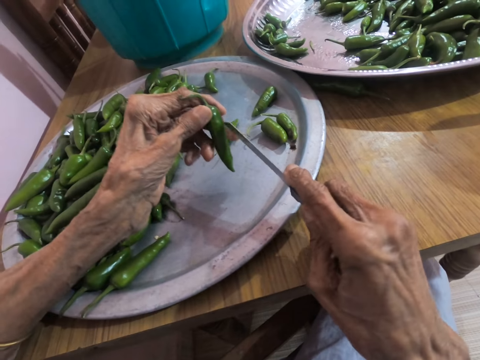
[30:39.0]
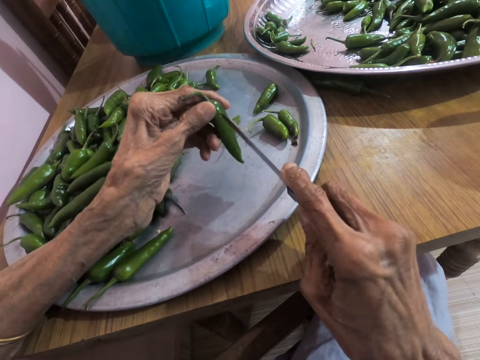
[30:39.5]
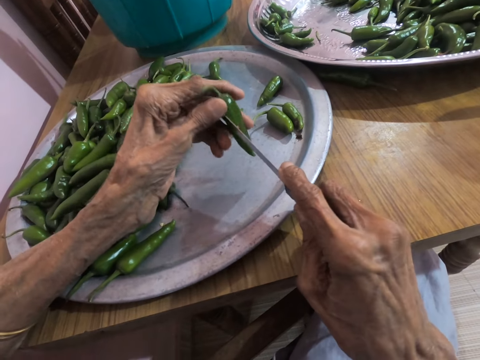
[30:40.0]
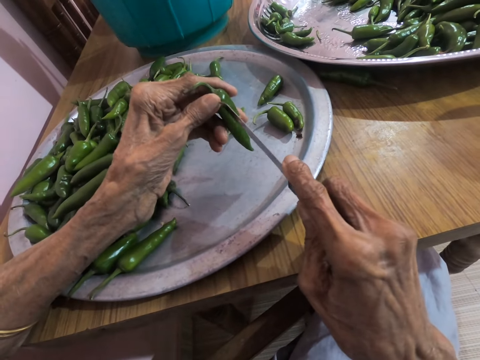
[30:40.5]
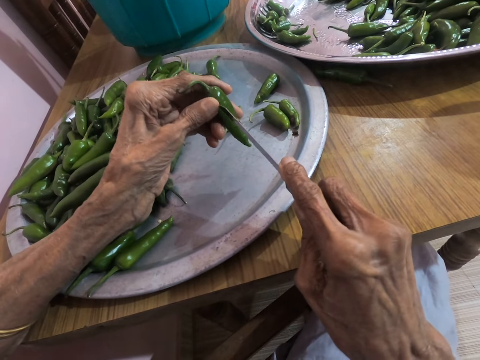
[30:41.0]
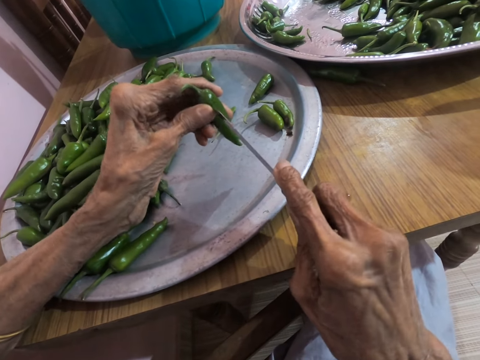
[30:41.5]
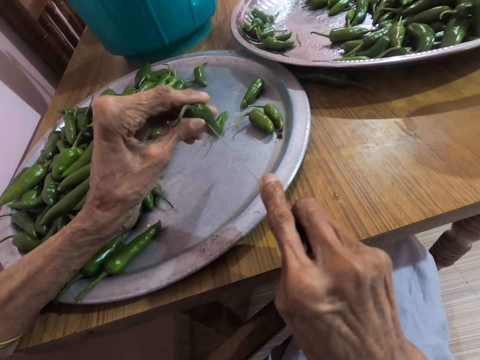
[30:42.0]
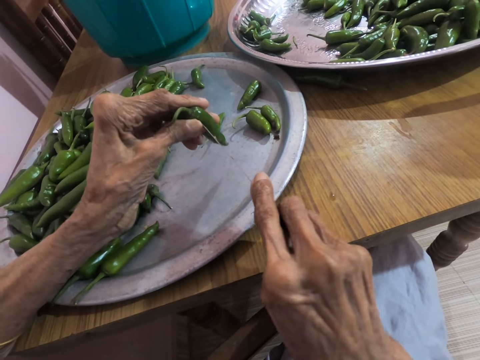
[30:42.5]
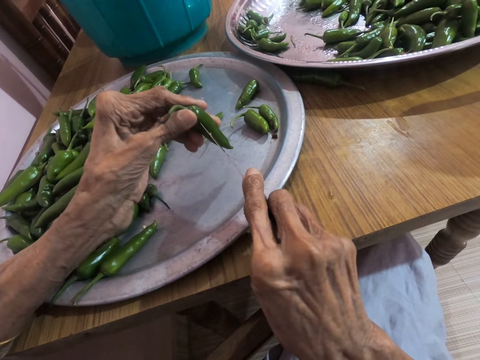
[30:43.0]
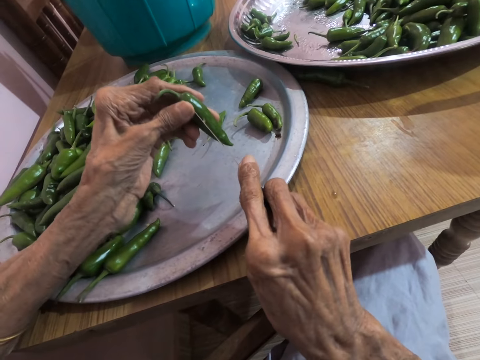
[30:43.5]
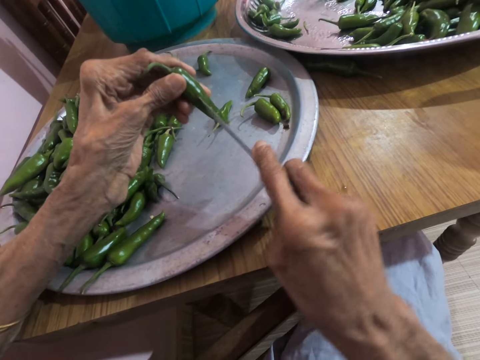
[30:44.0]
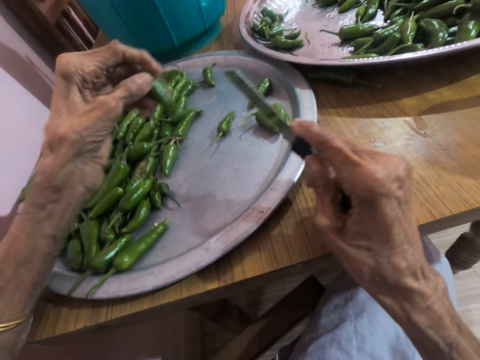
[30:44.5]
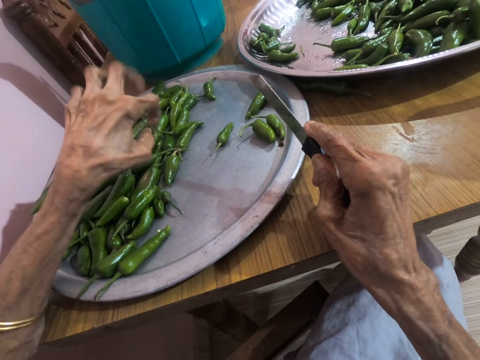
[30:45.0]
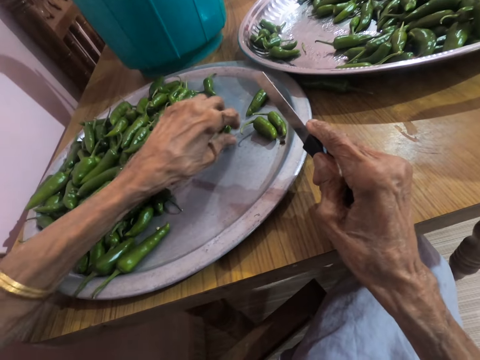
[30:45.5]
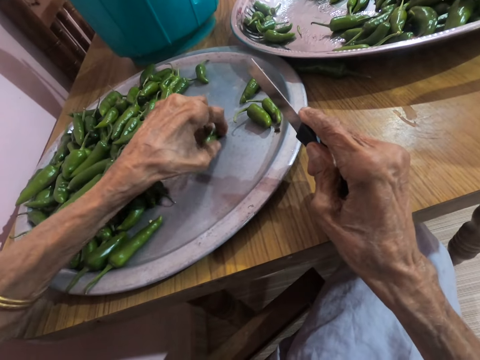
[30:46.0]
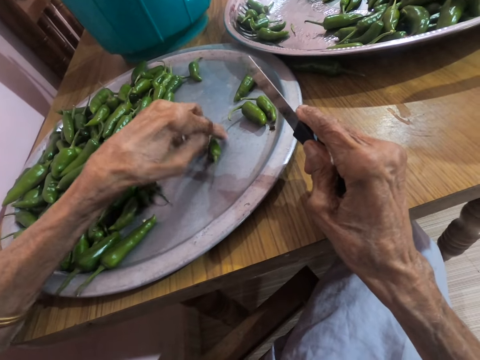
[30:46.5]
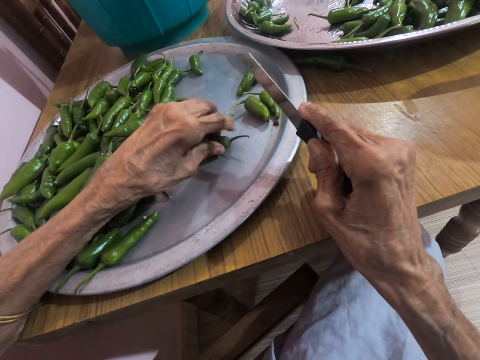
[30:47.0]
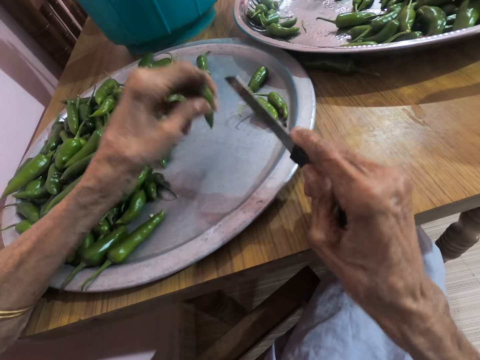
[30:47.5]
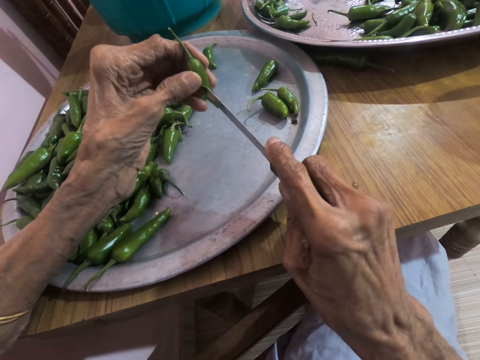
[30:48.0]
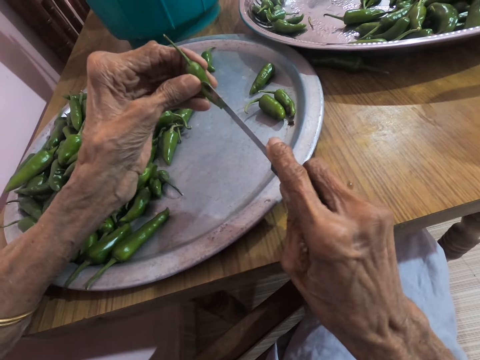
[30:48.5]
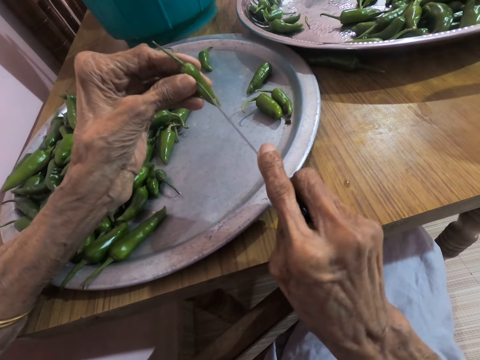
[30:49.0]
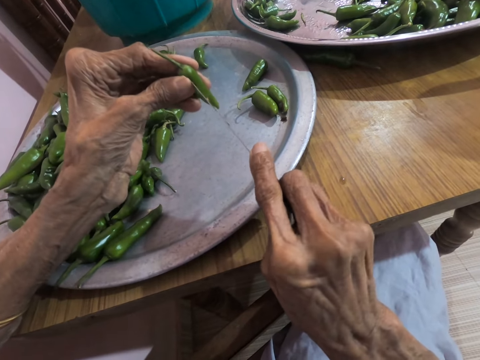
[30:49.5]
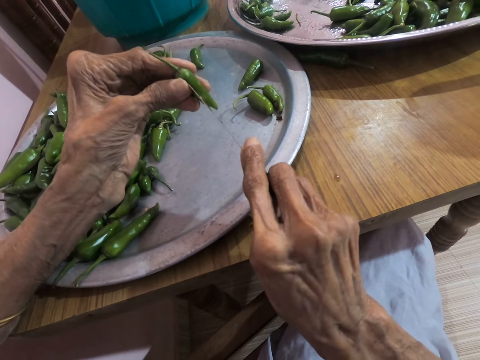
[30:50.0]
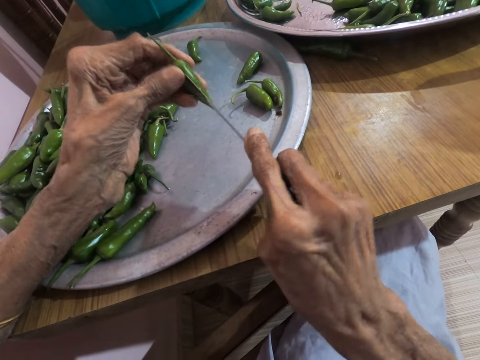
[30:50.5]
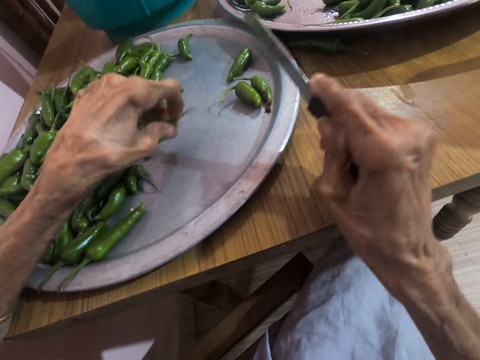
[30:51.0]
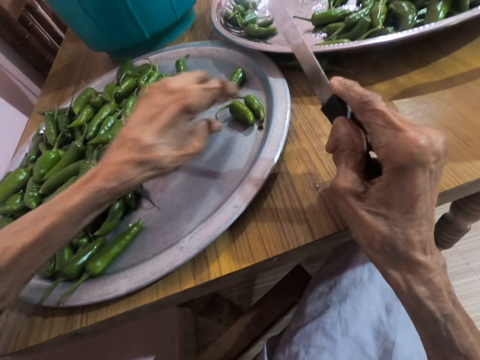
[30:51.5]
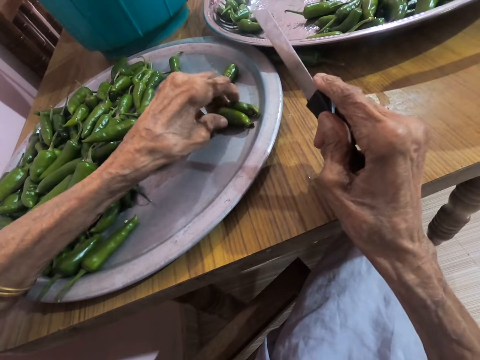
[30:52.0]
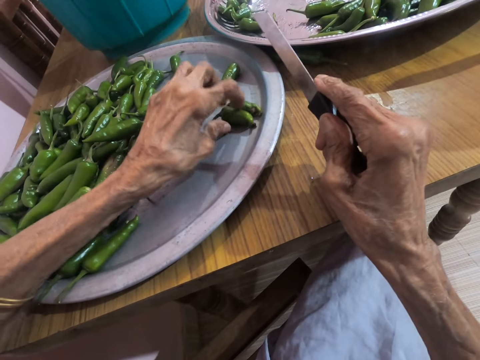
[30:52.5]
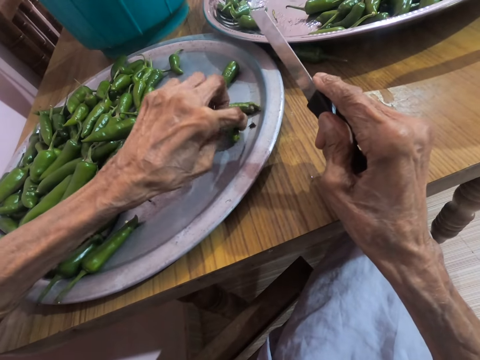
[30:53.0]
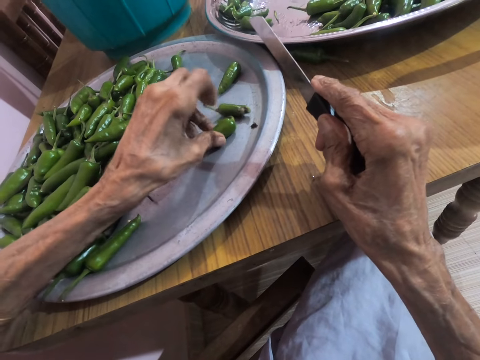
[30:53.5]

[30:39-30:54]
The camera wearer cuts the serrano pepper with the knife in her right hand. She drops the serrano pepper on the tray with her left hand. She picks the serrano pepper from the tray with her left hand. She cuts the serrano pepper with the knife in her right hand. She drops the serrano pepper on the tray with her left hand. She picks the serrano pepper from the tray with her left hand.

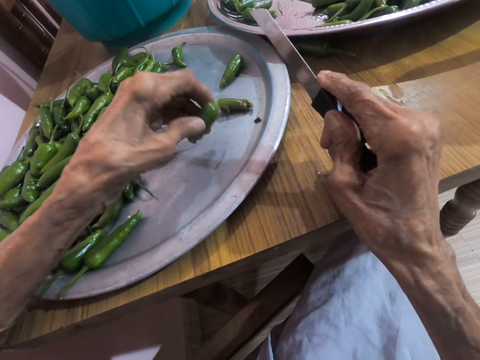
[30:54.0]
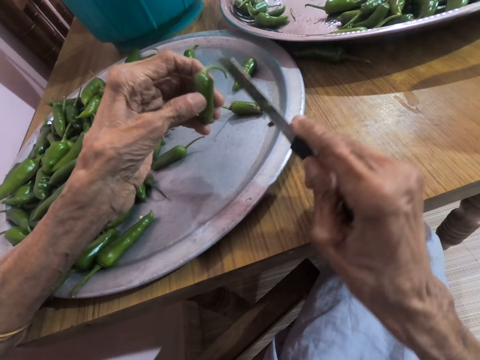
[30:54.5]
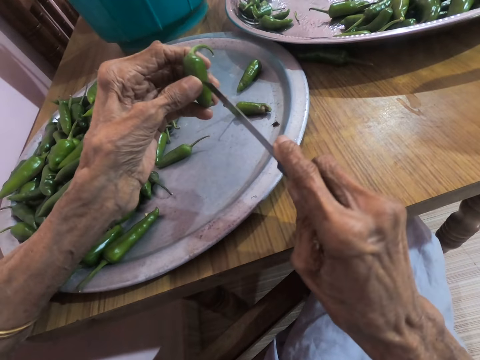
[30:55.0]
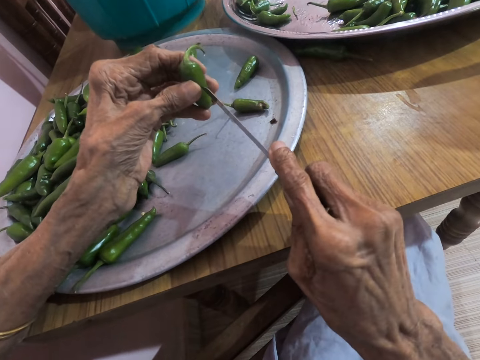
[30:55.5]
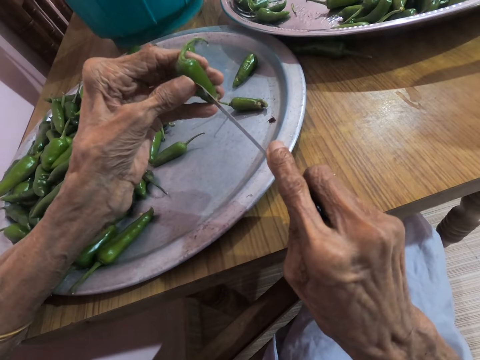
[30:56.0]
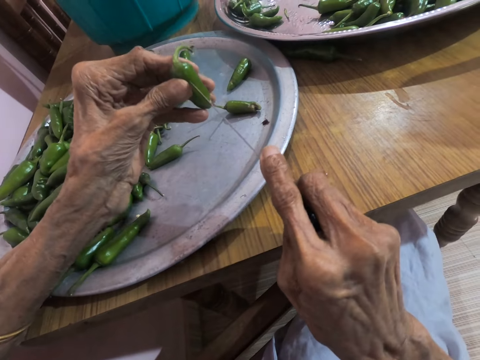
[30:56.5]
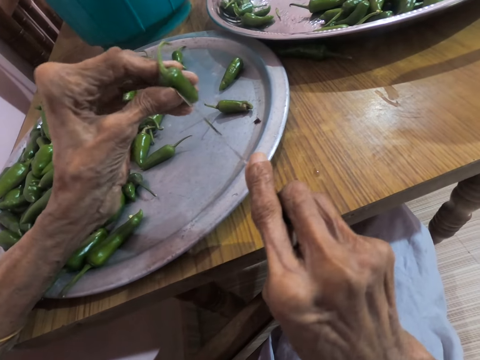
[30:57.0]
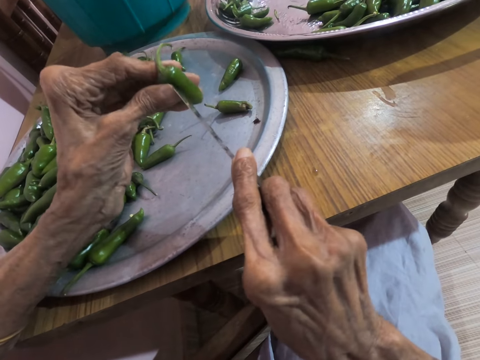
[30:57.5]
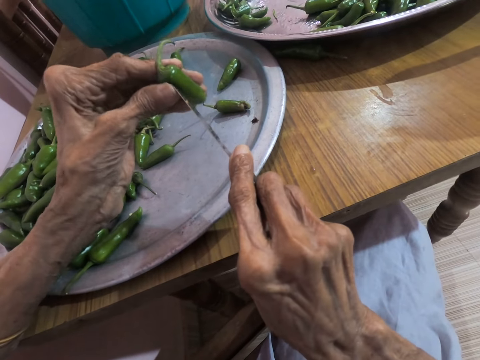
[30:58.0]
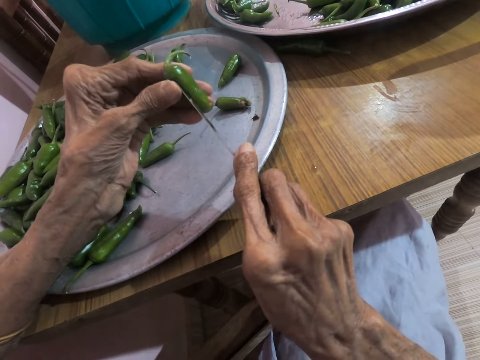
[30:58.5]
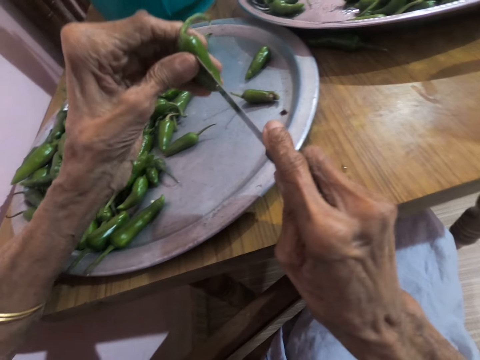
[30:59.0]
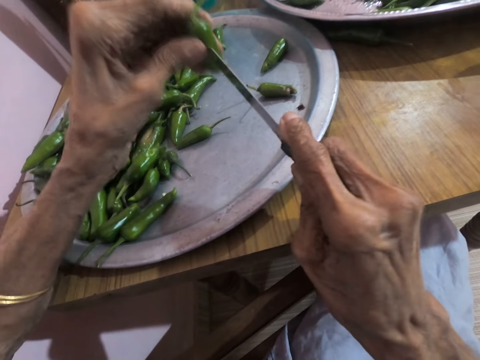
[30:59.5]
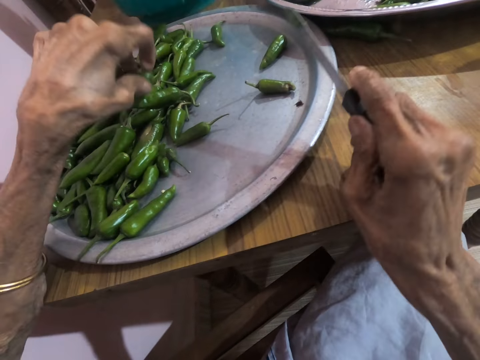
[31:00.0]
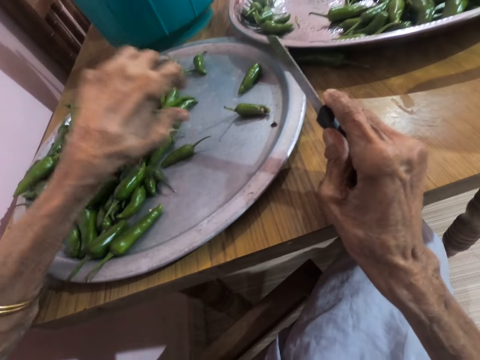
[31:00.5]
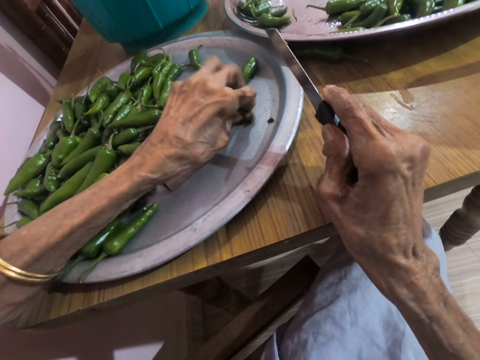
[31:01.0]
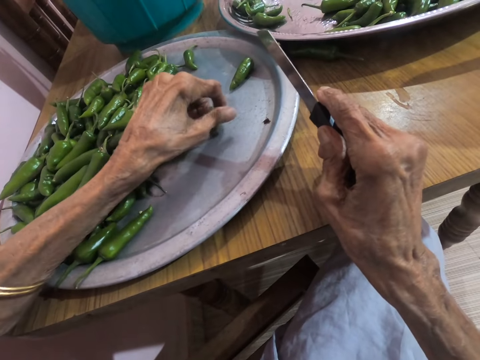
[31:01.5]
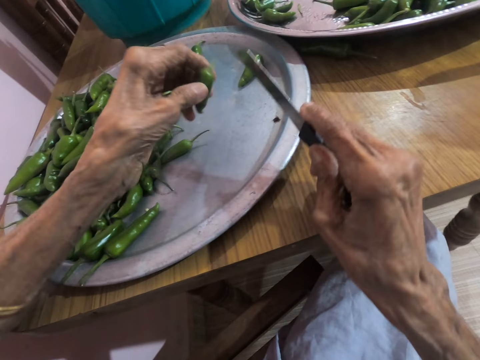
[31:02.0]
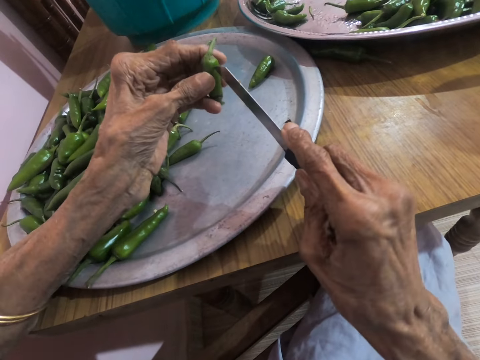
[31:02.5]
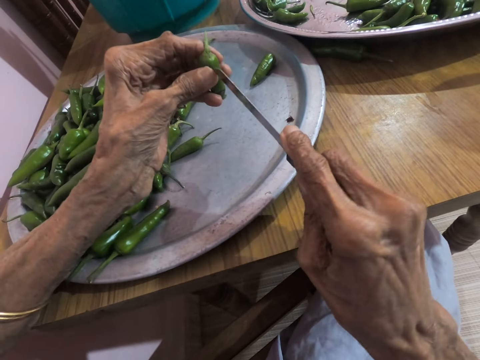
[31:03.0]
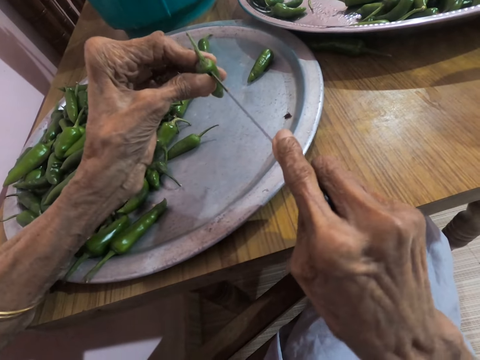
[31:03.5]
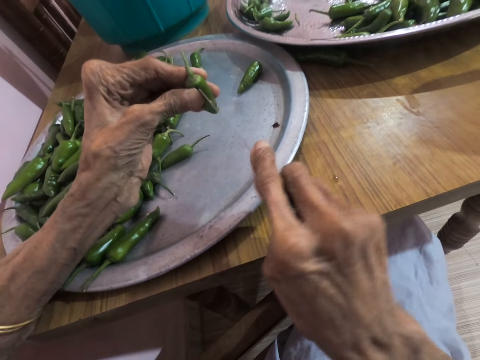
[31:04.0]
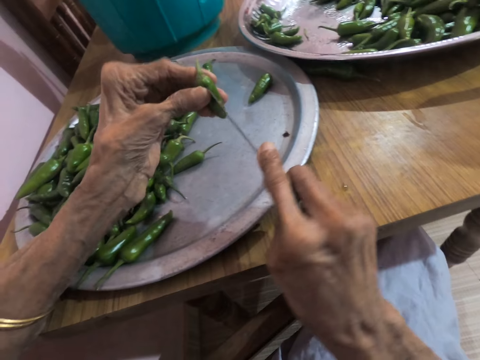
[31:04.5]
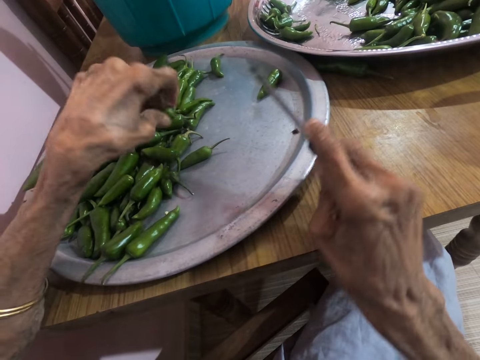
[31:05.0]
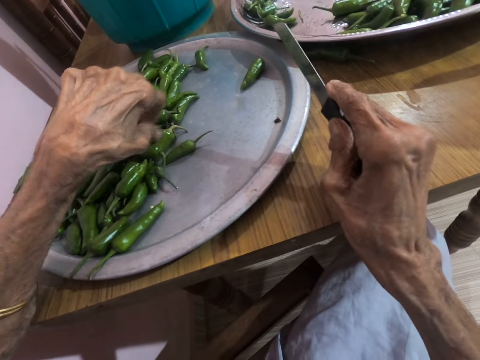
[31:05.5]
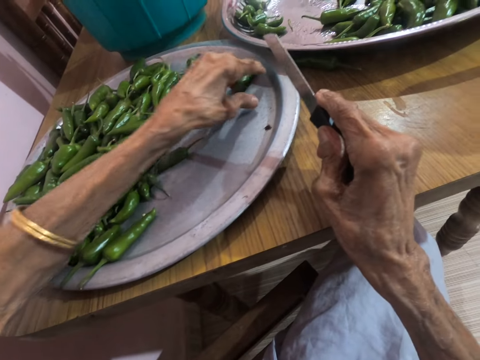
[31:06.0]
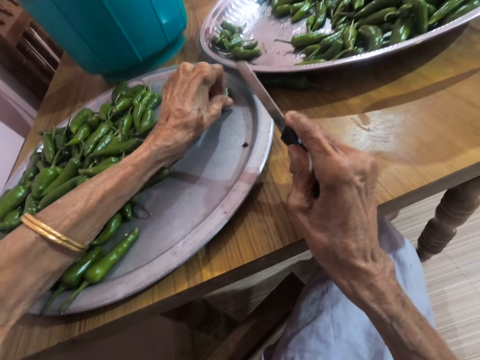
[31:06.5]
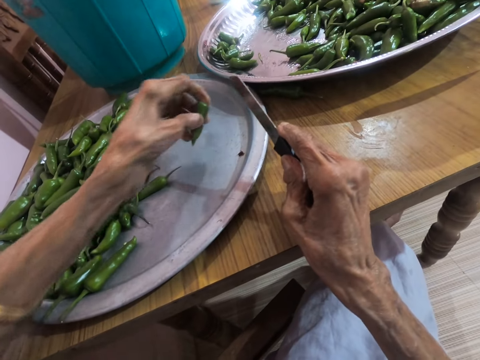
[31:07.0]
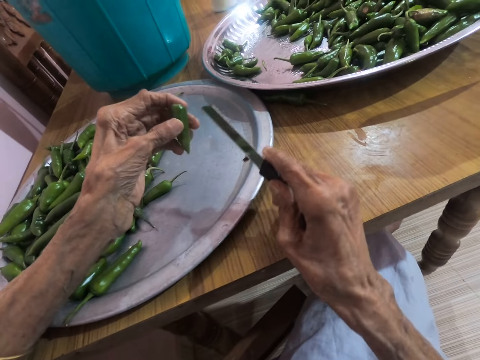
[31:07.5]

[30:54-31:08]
The camera wearer cuts the serrano pepper with the knife in her right hand. She drops the serrano pepper on the tray with her left hand. She picks the serrano pepper from the tray with her left hand. She cuts the serrano pepper with the knife in her right hand. She converses with a woman. She drops the serrano pepper on the tray with her left hand. She picks the serrano pepper from the tray with her left hand.
